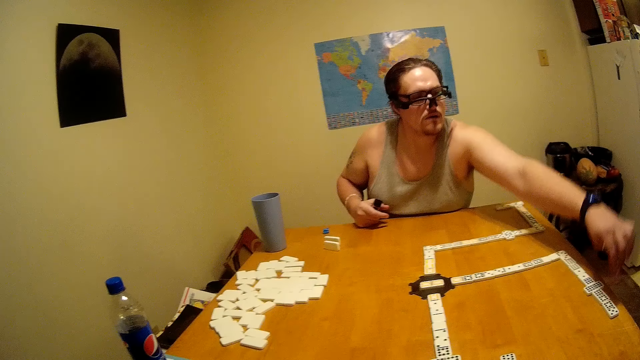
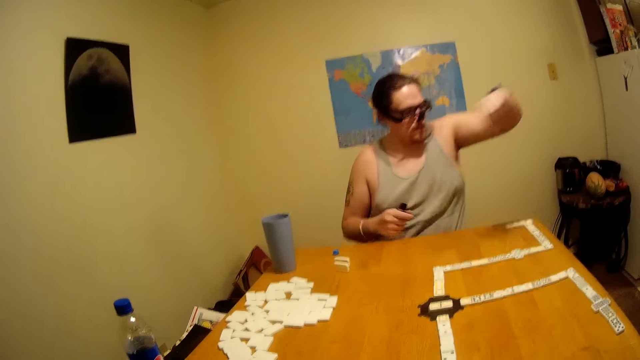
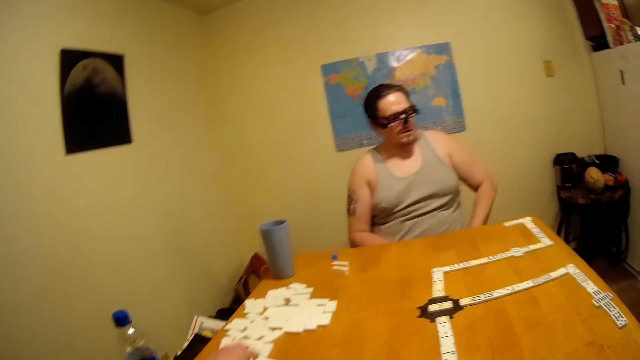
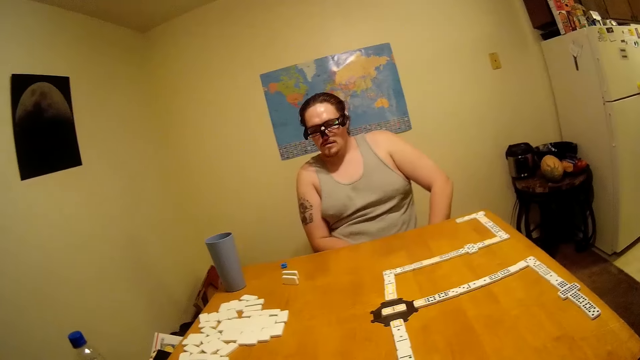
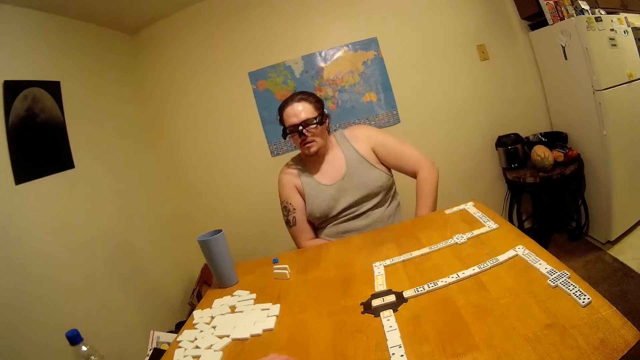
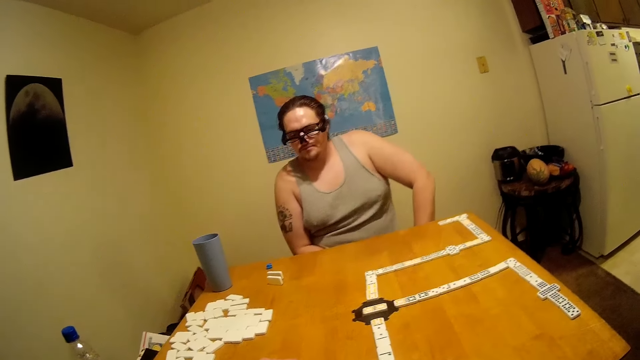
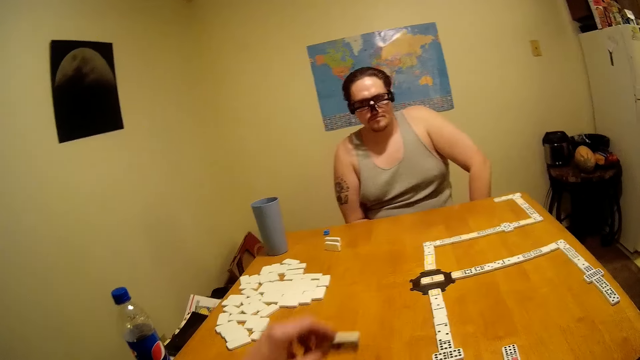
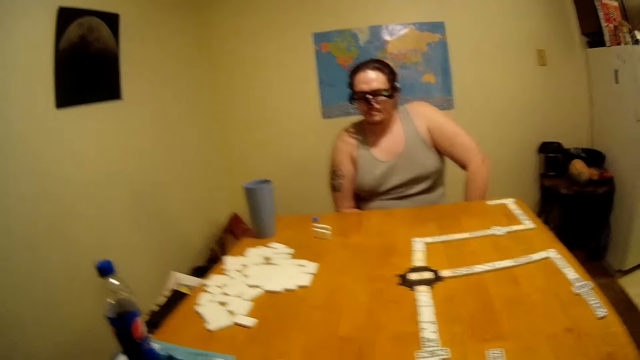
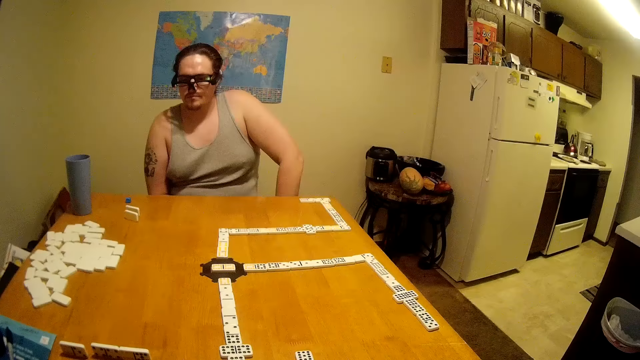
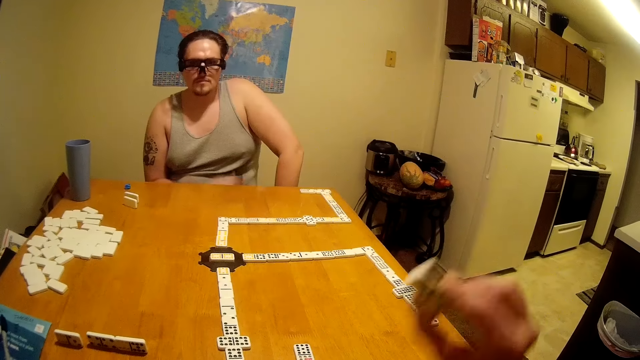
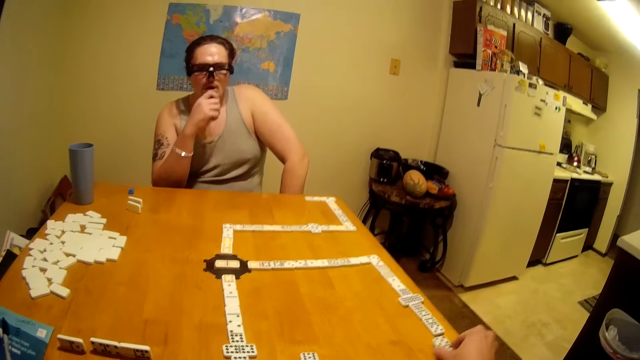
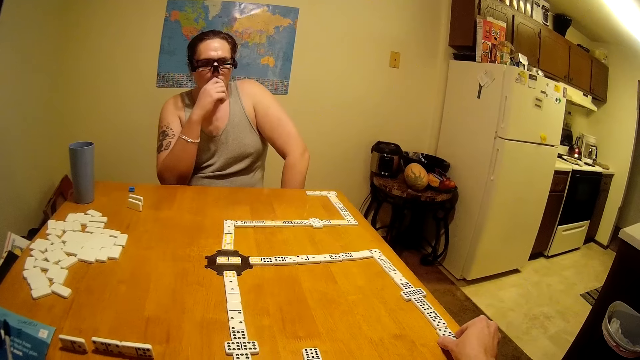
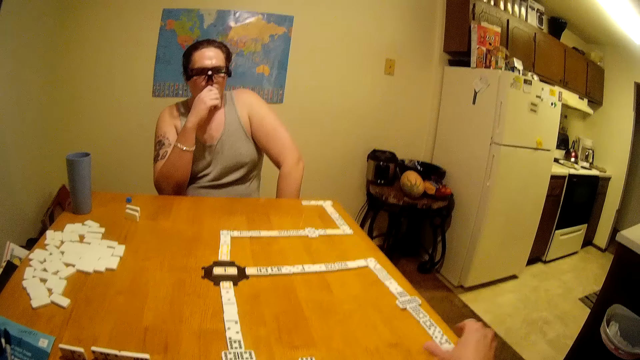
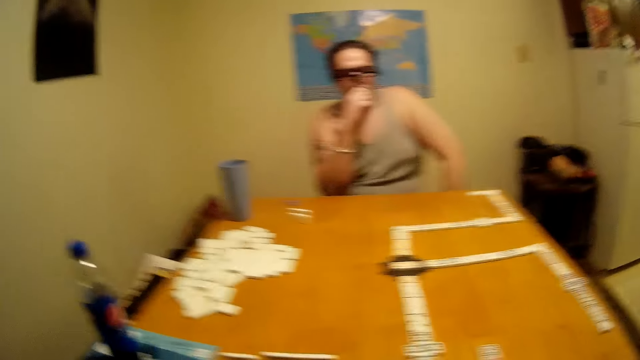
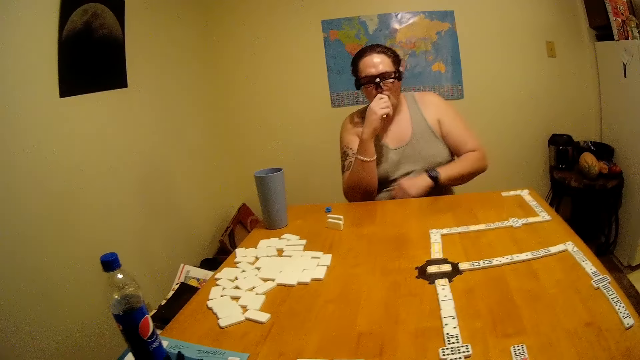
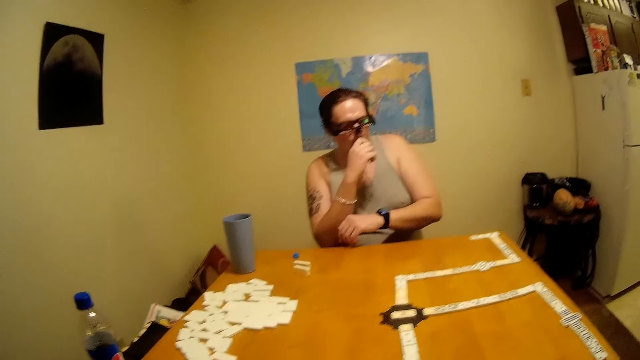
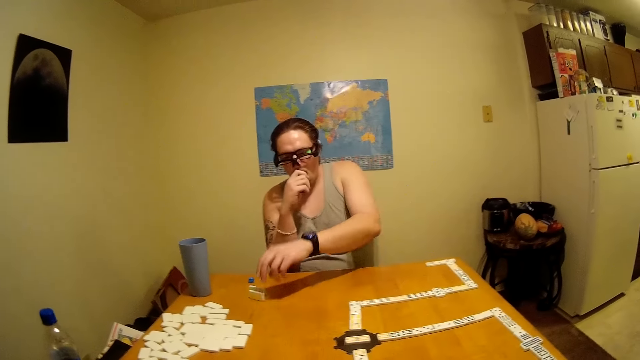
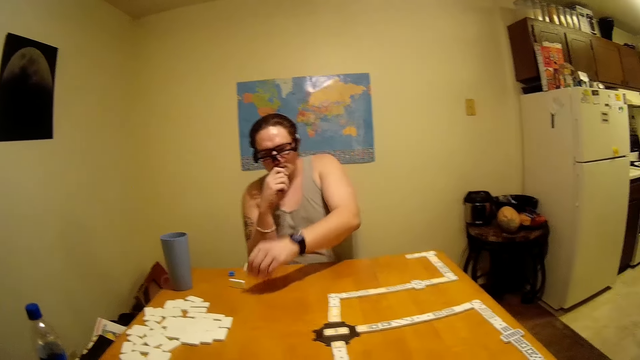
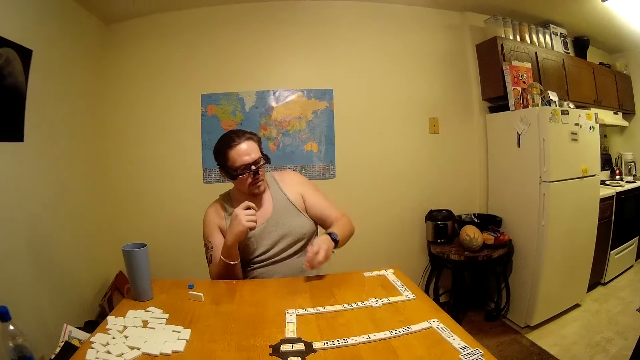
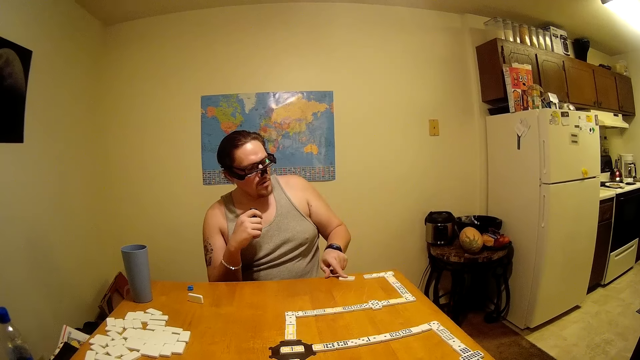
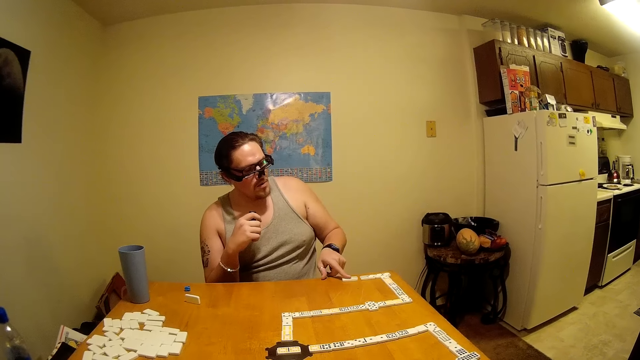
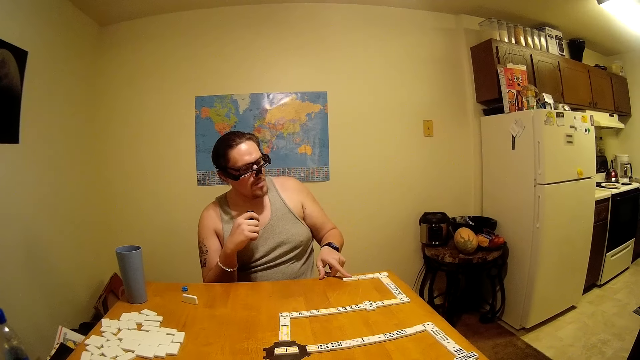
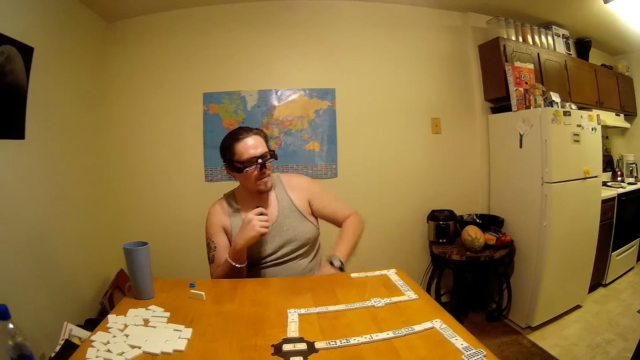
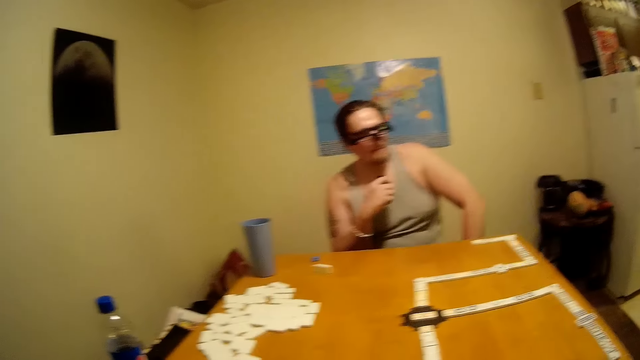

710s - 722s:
The camera wearer plays dominoes on the table, picks a tile and puts the tile on the table. A man smokes from a pipe. The man plays dominoes on the table, picks the tile, puts the tile on the table and pushes the tile across the table.

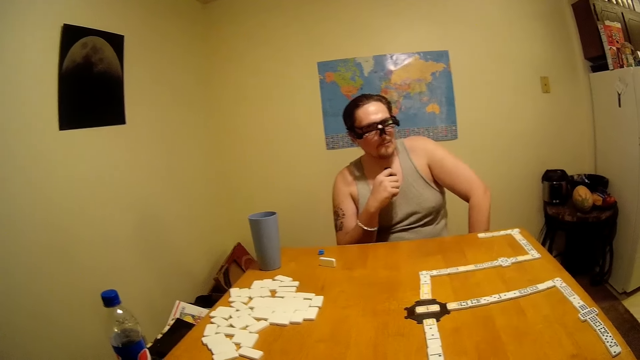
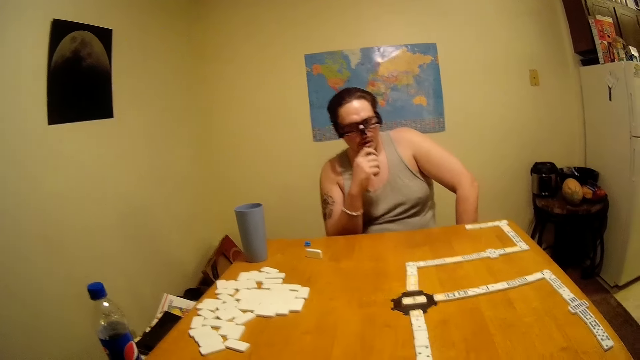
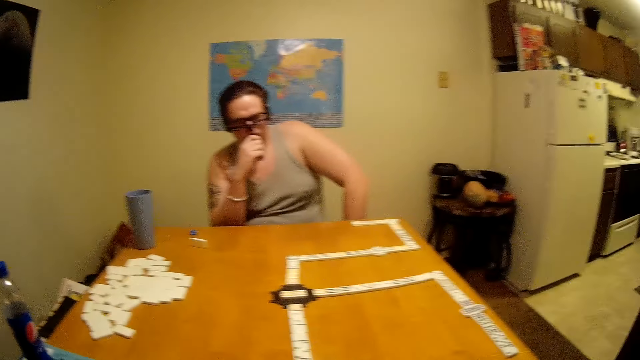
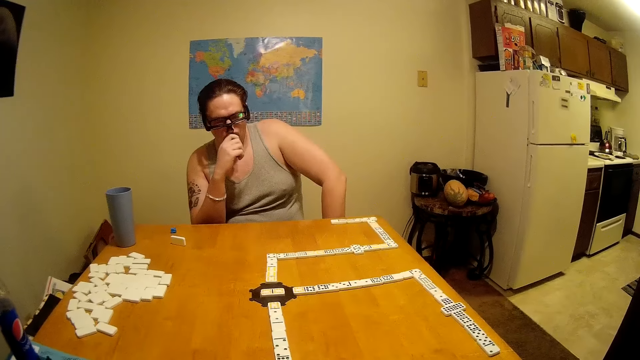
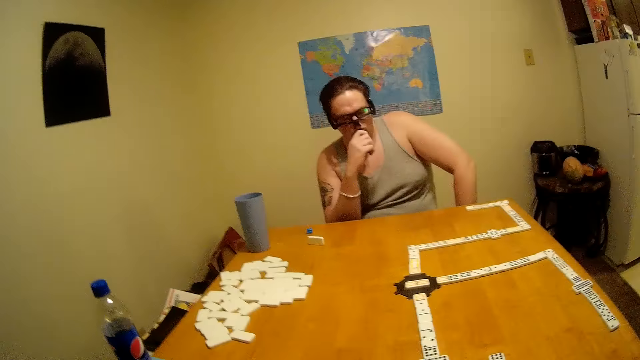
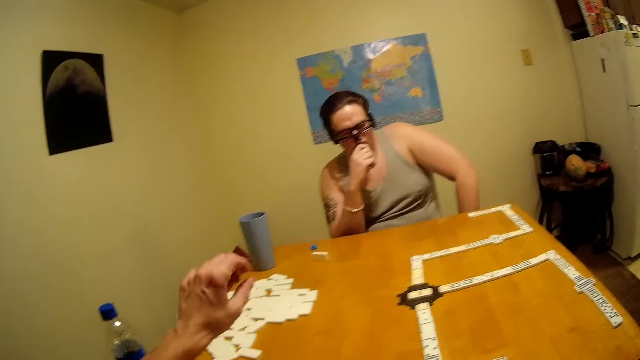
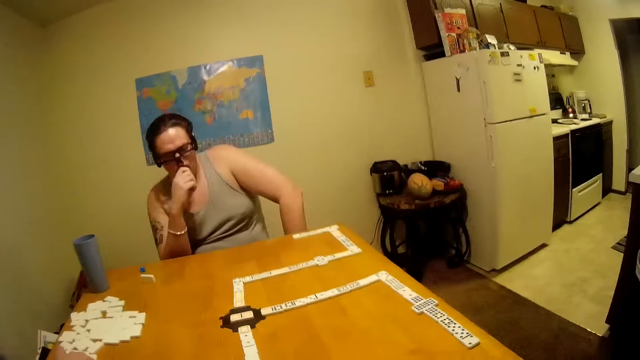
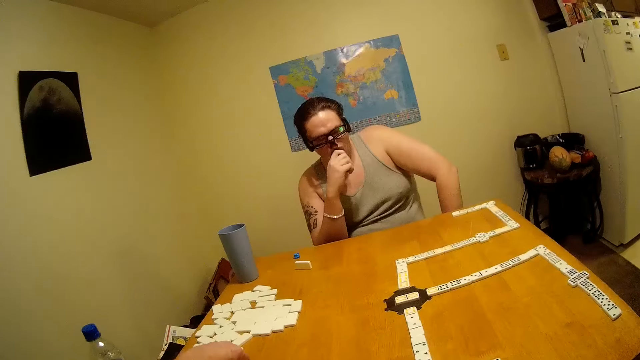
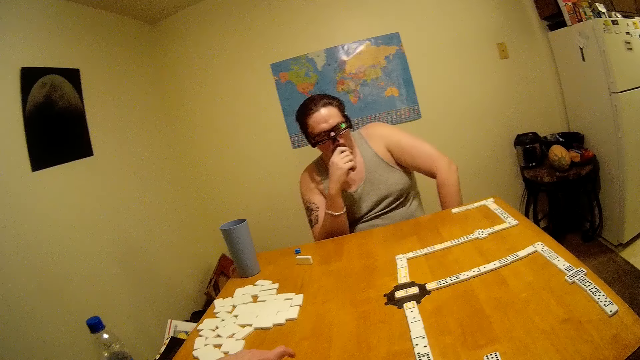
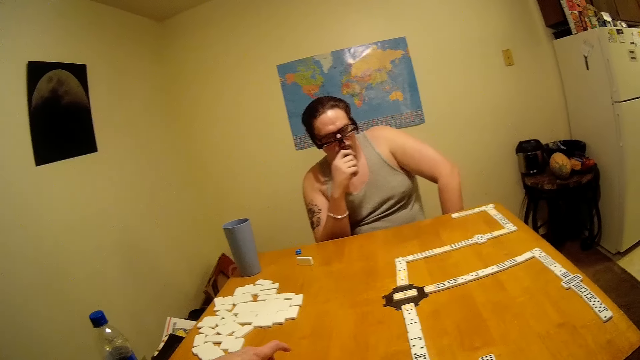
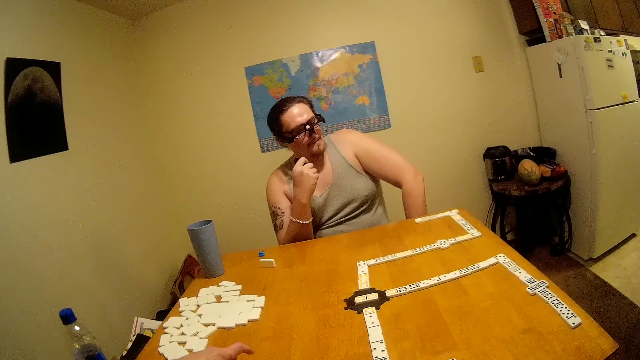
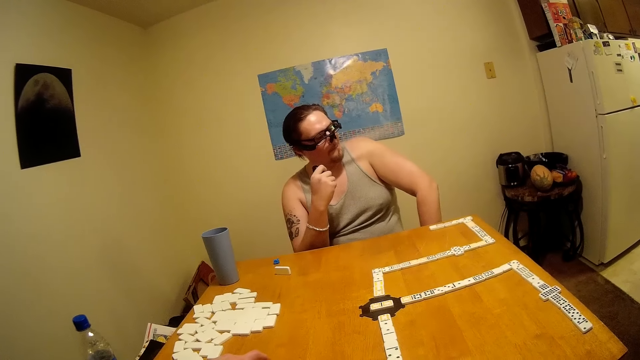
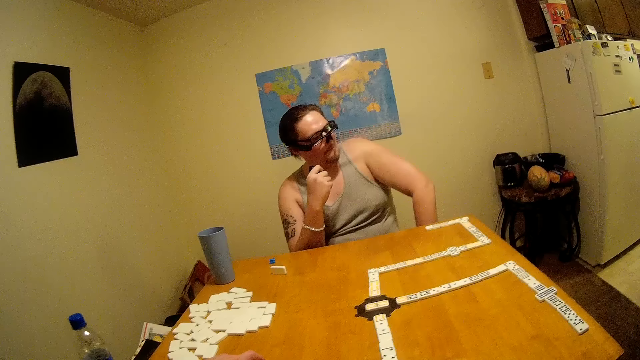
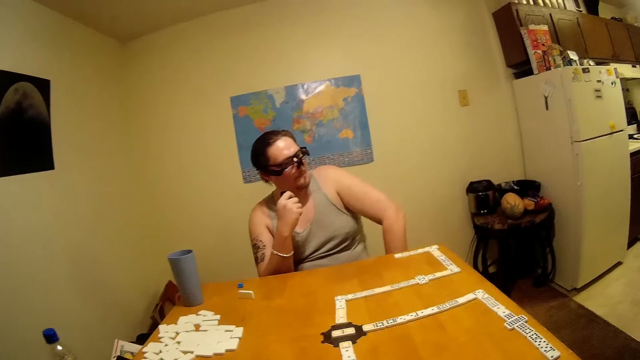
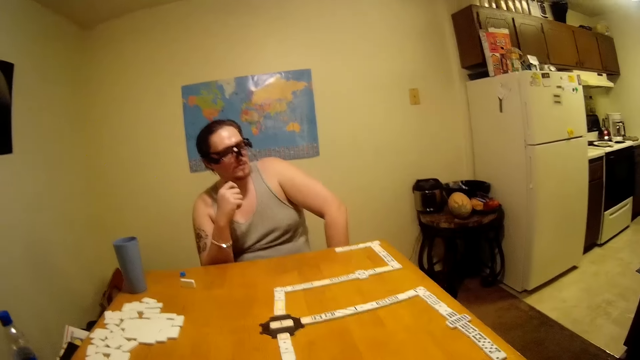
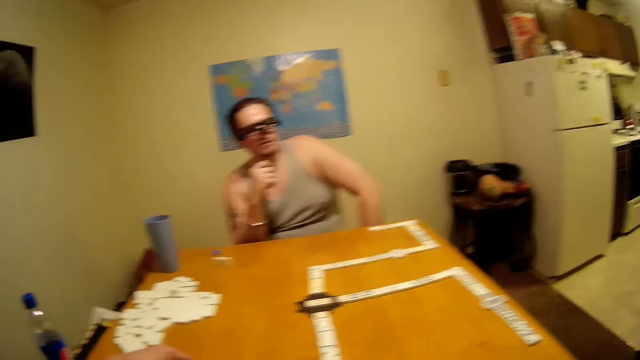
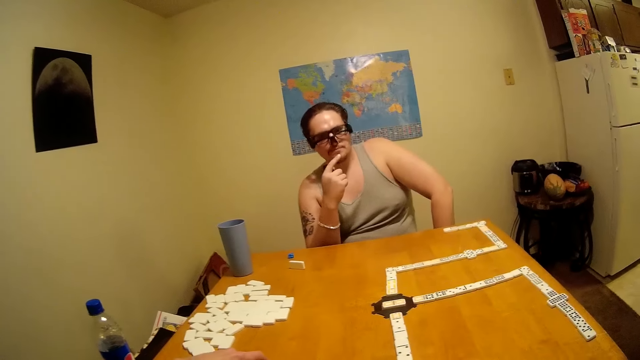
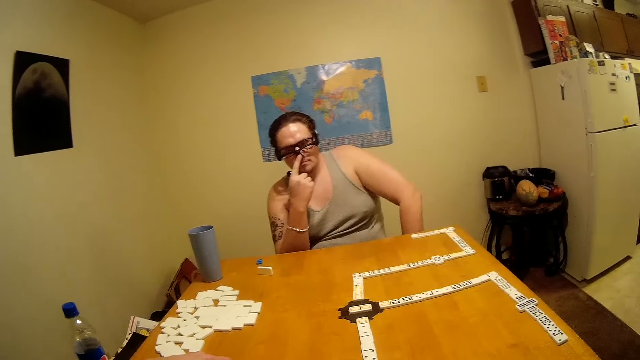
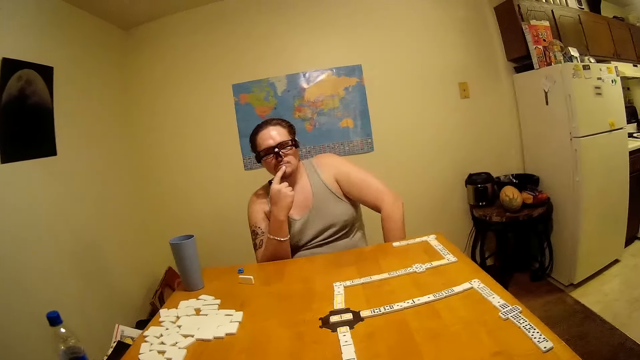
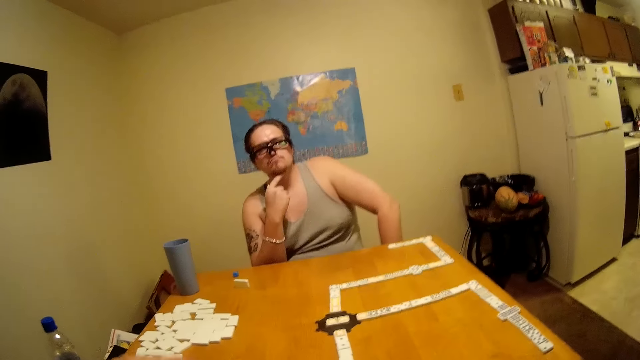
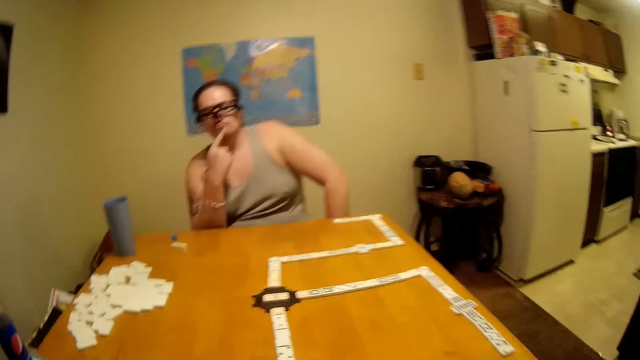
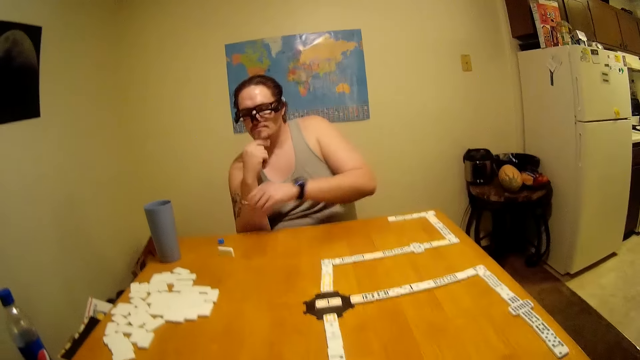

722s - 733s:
A man smokes from a pipe. The camera wearer plays dominoes on the table and picks a tile.
